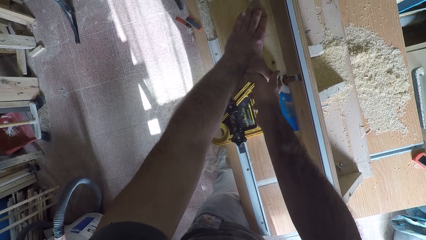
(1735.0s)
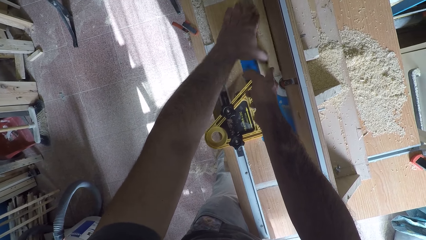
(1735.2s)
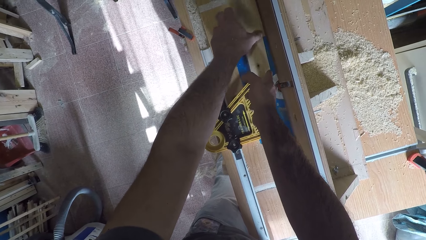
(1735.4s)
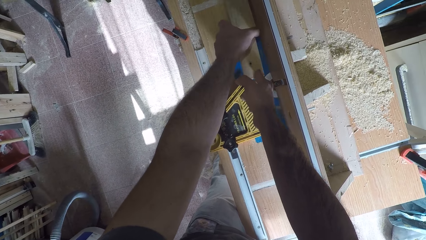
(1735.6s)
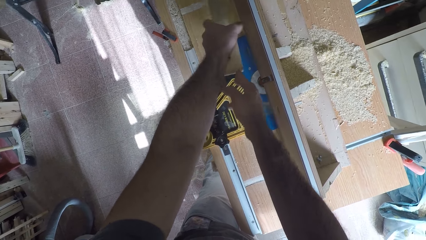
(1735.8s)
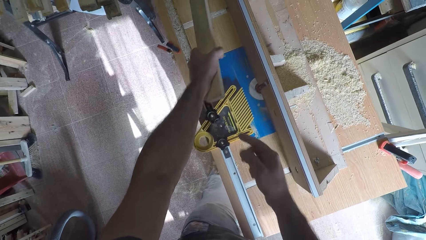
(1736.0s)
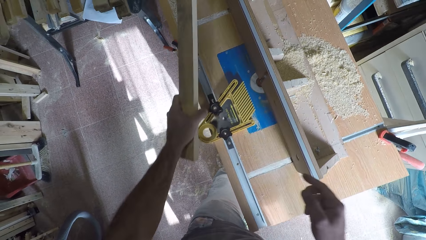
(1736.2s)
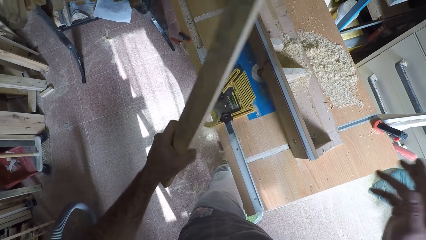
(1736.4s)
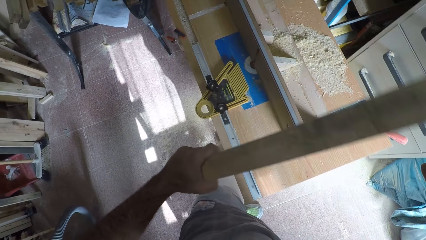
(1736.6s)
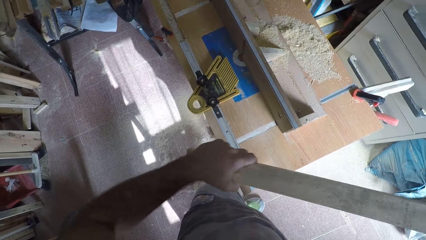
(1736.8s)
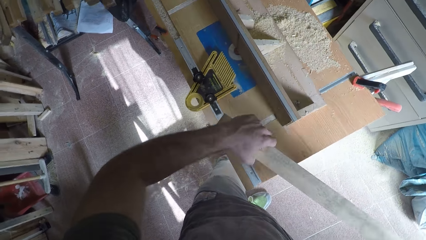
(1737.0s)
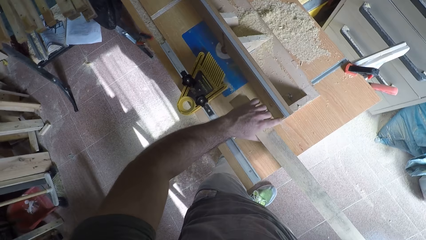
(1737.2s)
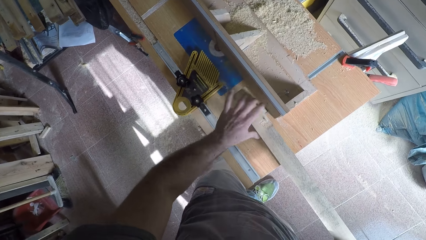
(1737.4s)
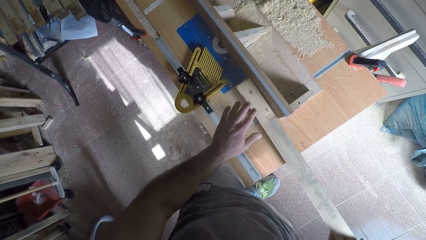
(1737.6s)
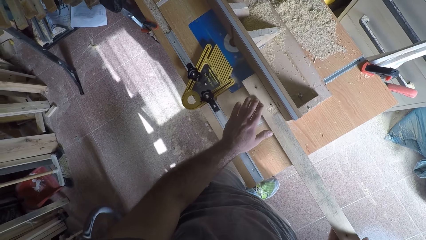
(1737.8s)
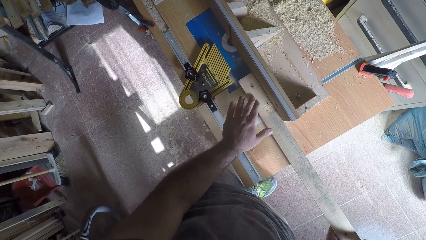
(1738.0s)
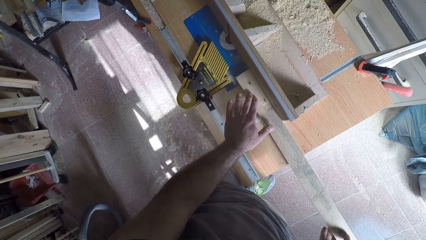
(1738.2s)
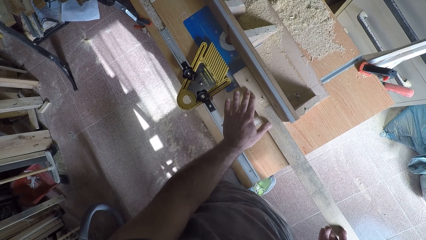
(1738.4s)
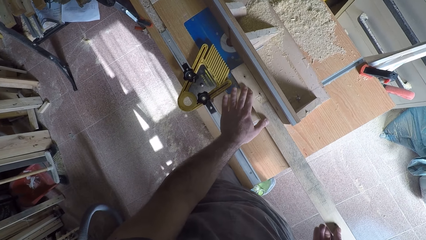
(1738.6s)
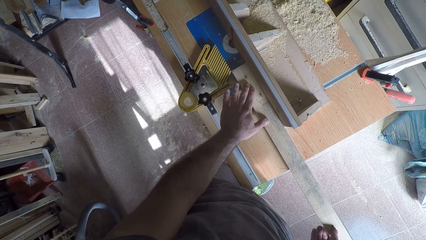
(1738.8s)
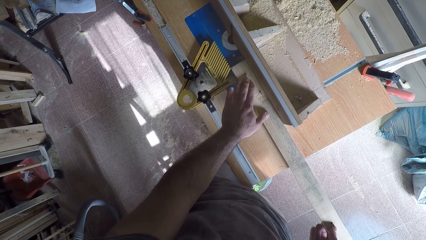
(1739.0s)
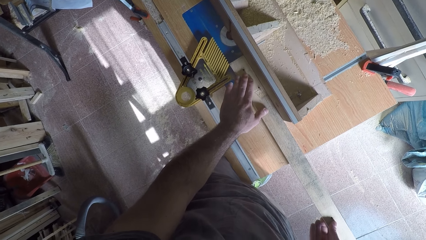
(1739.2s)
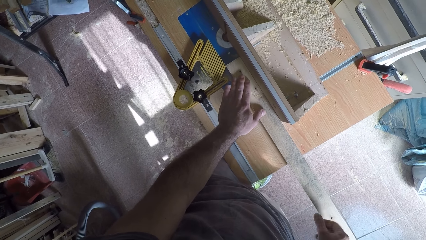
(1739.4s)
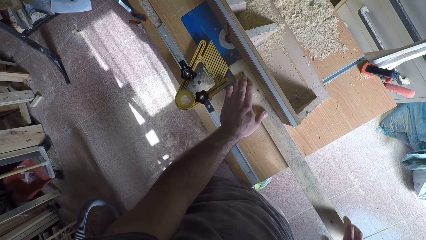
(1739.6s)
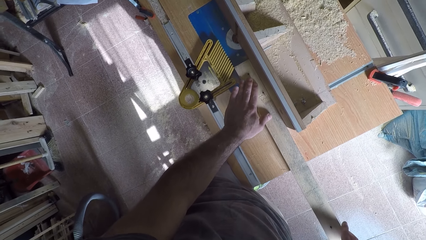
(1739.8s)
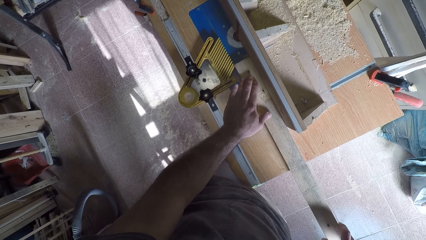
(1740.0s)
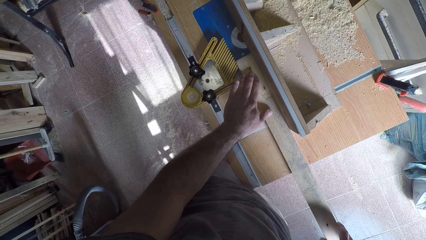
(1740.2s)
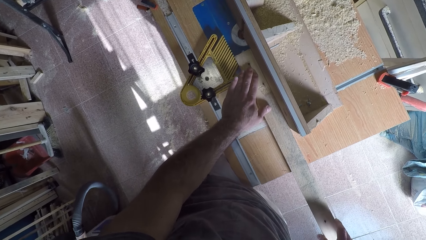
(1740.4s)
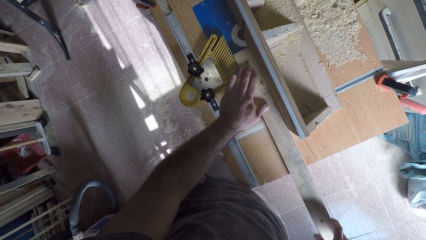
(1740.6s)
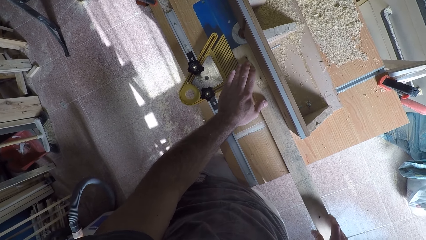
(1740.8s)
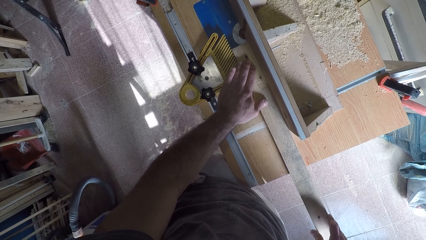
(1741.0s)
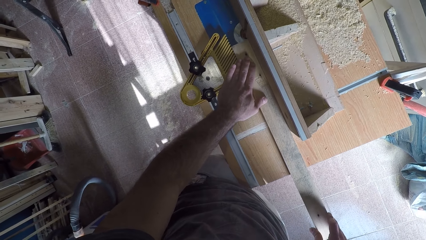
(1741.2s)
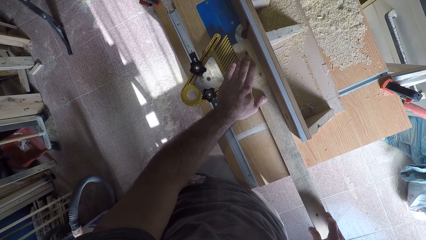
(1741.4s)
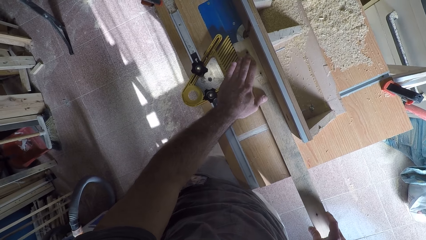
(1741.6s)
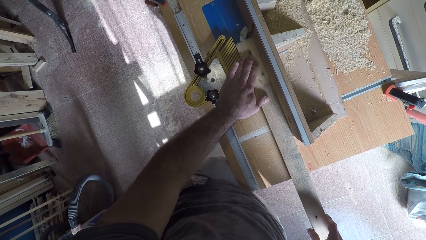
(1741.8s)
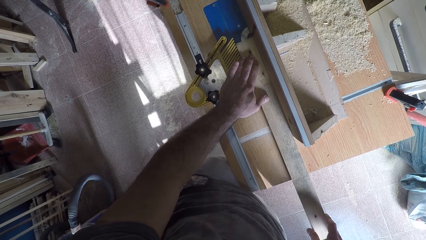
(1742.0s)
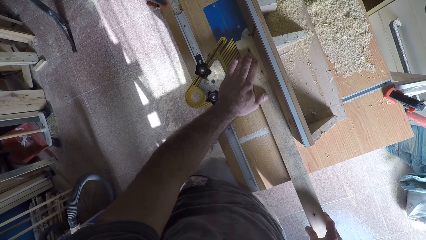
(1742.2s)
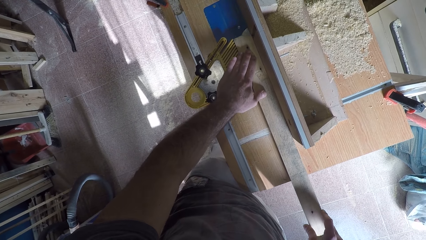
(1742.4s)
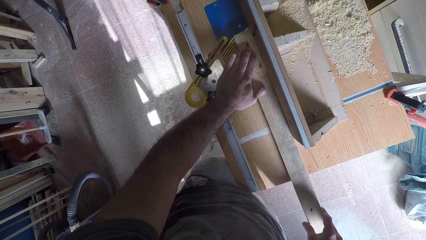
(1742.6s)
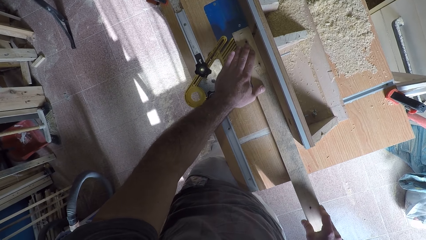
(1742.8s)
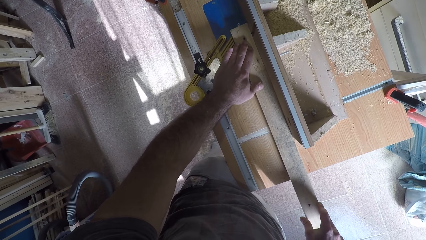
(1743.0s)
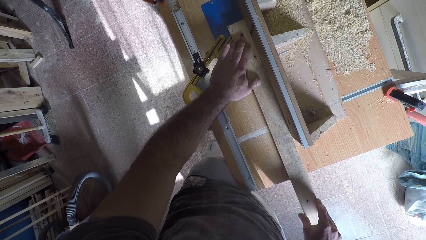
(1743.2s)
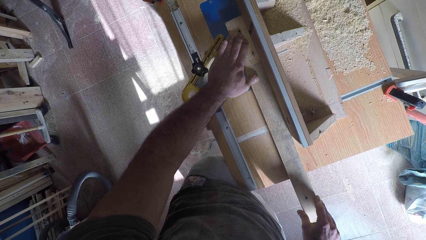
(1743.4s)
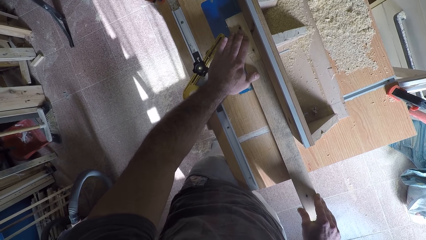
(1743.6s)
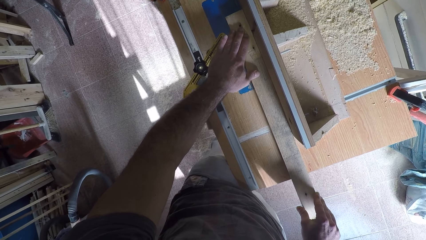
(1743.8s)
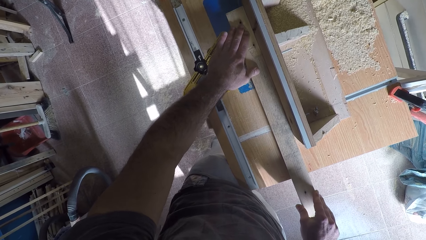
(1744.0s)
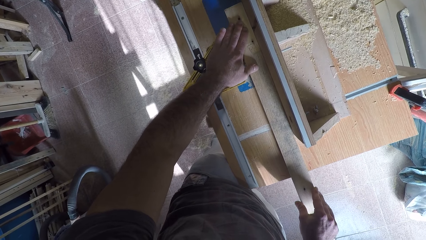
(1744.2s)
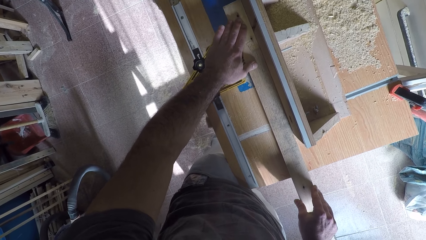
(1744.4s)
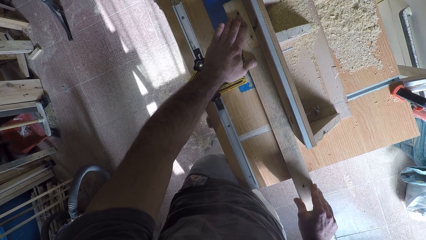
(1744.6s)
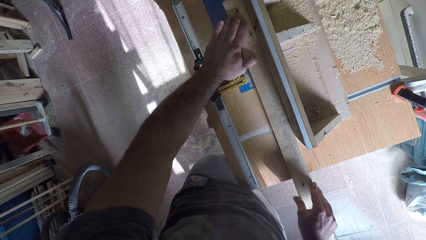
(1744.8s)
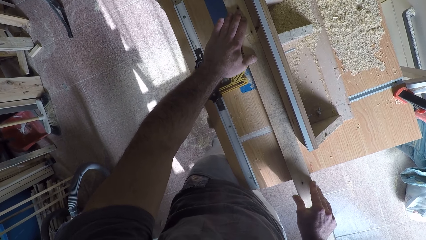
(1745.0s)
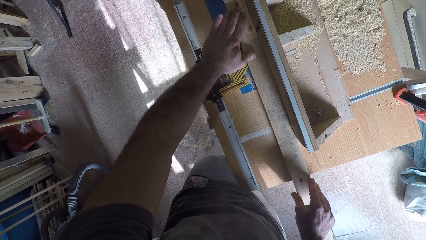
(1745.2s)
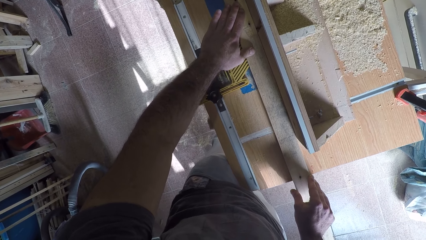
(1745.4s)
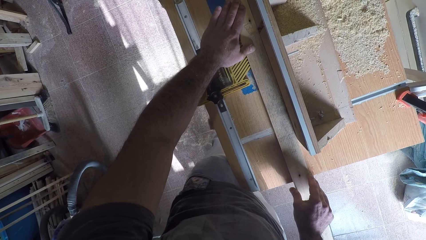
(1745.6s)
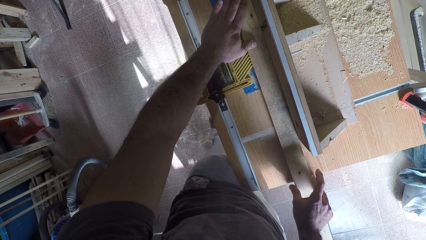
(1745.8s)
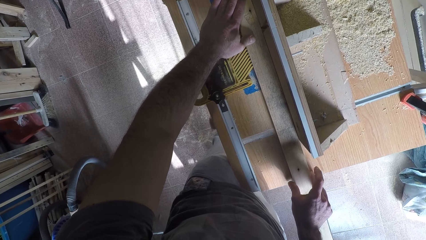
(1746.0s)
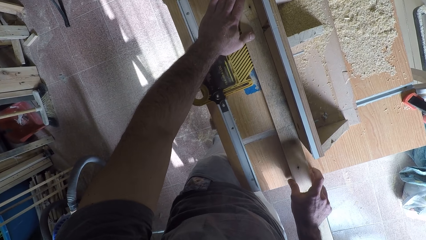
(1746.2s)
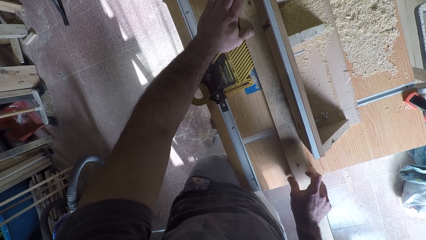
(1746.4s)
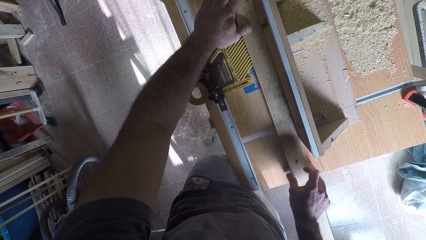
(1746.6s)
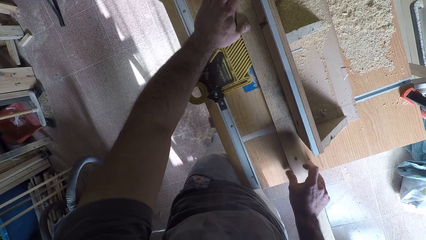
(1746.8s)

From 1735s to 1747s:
The camera wearer takes the wood off the circular saw machine with his left hand. He holds the wood with his hand. He places the wood back on the circular saw machine or smoothing machine. He works on the wood with the circular saw machine. He pushes the wood against the smoothing machine.

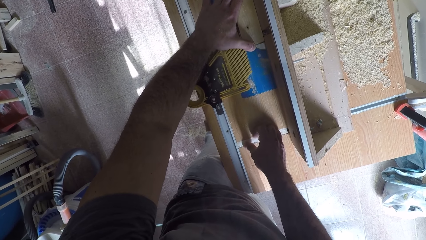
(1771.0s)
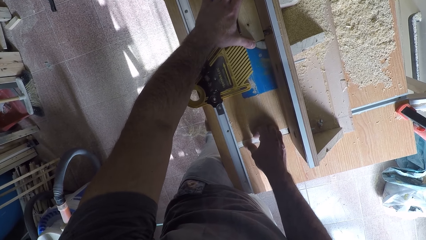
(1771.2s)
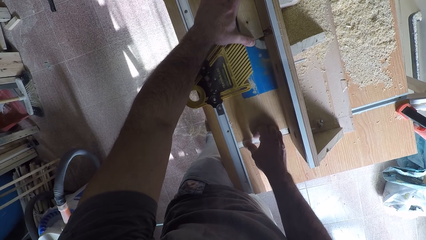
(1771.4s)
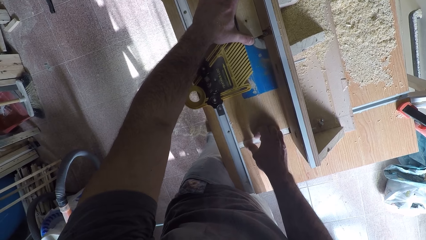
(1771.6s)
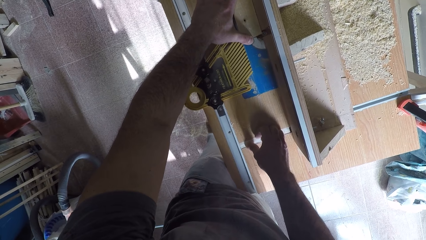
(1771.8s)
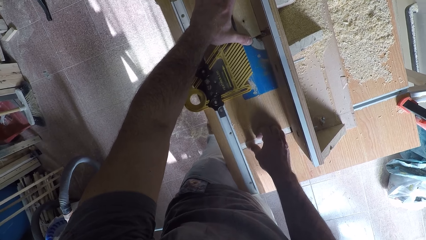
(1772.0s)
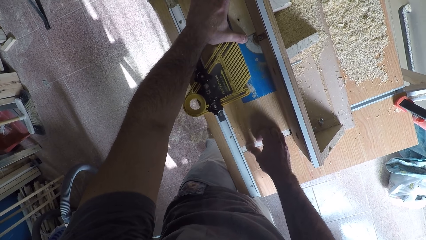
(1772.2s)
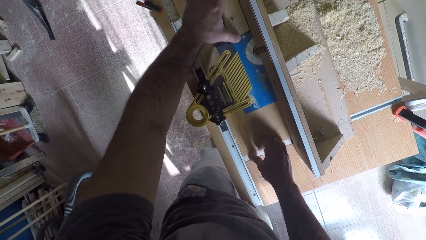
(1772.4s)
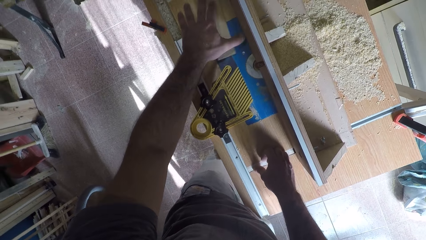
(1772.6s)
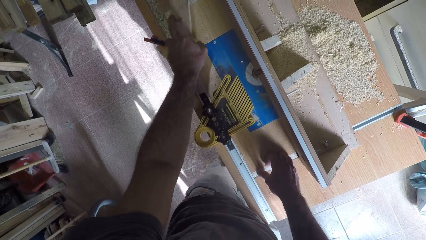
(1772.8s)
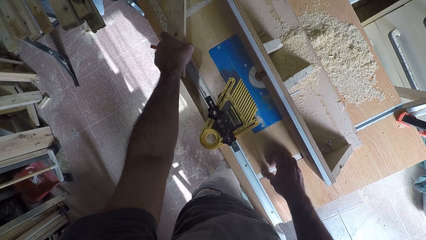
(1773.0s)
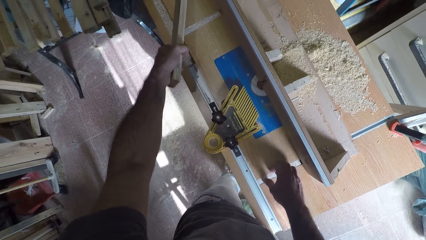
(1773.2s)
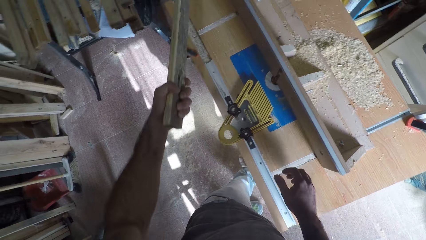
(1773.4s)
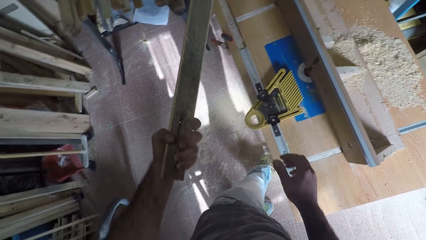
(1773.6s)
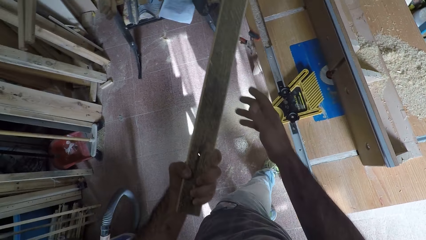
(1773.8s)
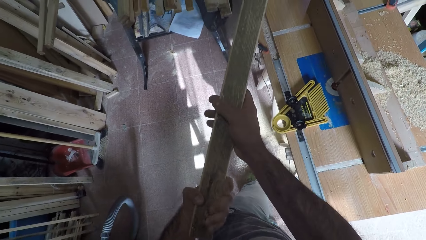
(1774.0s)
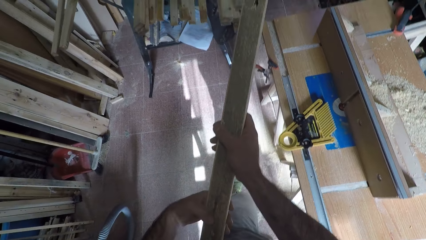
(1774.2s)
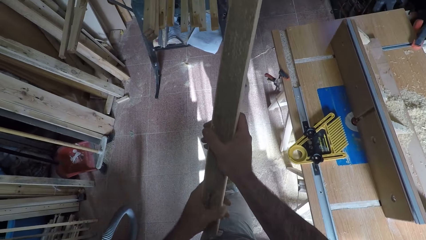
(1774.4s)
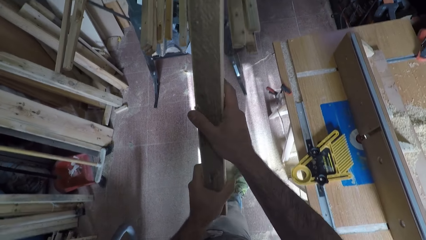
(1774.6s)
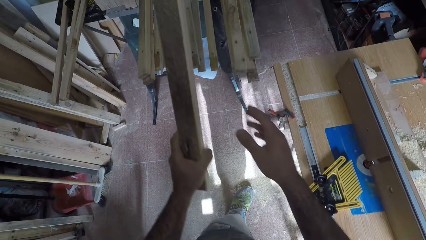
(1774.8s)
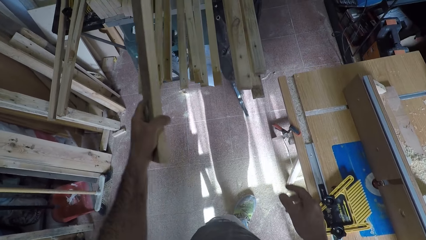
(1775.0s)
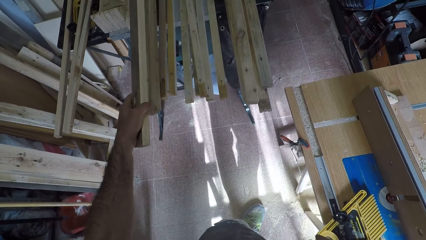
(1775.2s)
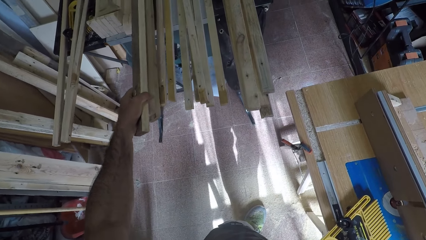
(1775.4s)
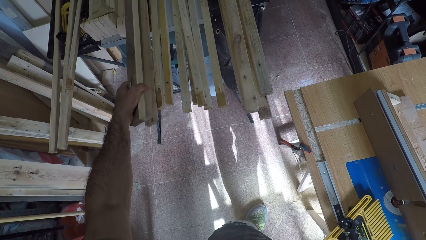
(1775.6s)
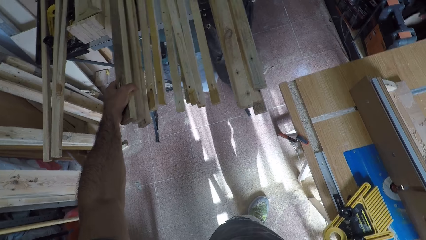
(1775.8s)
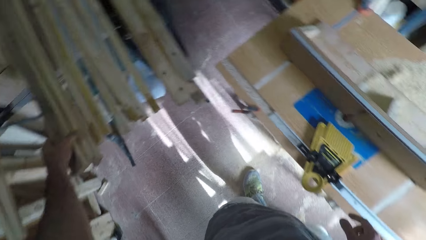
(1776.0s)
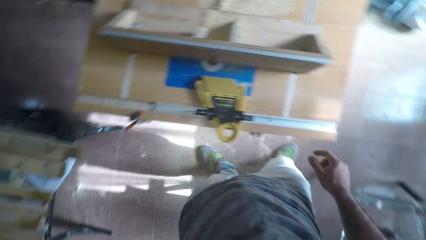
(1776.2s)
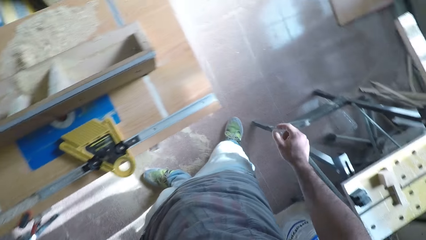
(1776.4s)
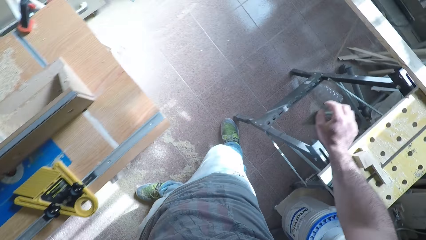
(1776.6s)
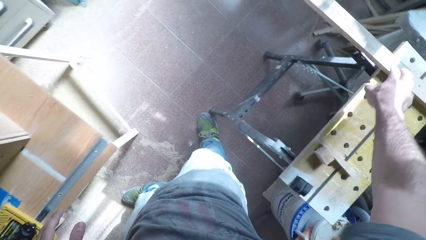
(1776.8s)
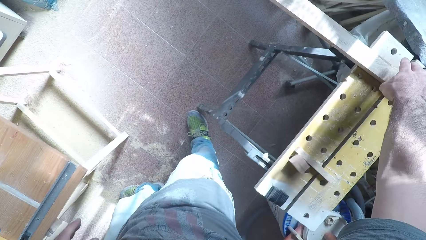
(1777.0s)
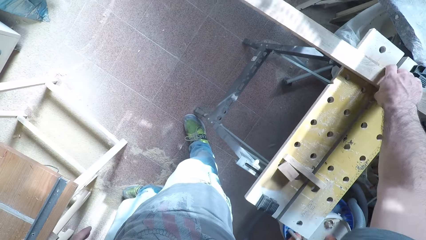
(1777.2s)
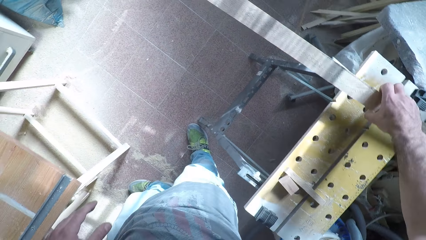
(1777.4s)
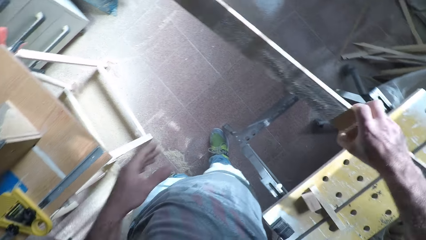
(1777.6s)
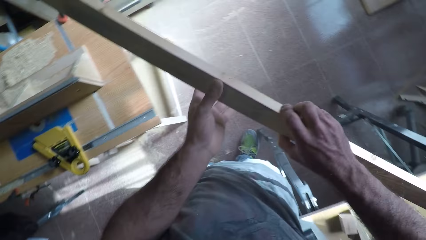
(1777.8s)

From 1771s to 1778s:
The camera wearer takes the wood off the circular saw machine with his left hand. He holds the wood with his hand. He holds the wood with both his hands. He holds the wood with his hand. He drops the wood on his left hand with the other woods. He puts the wood on top of another wood. He picks up another wood with his right hand.
